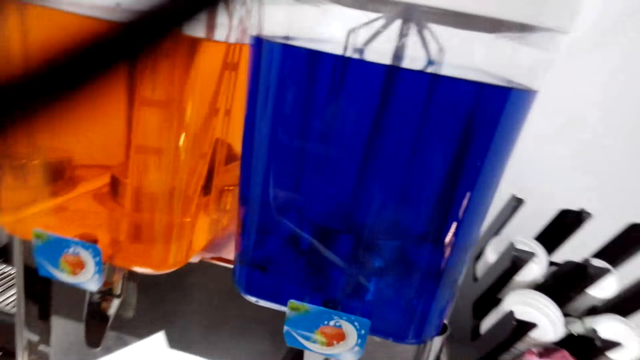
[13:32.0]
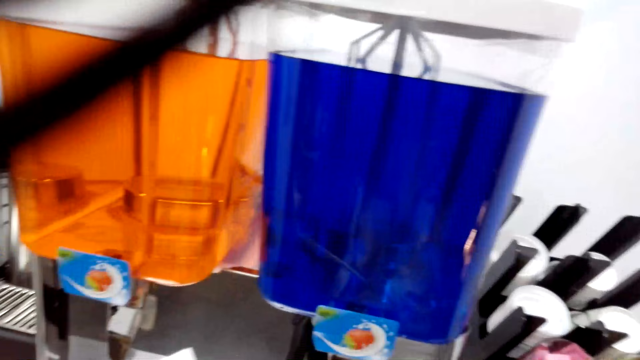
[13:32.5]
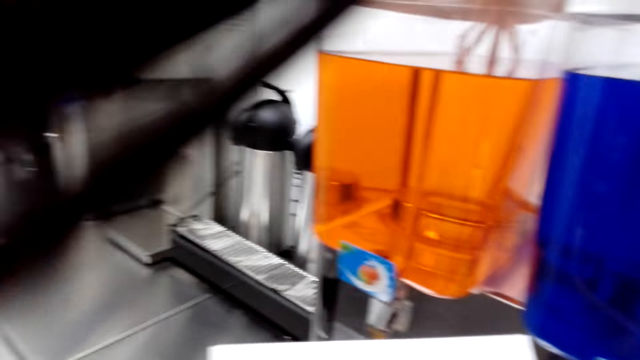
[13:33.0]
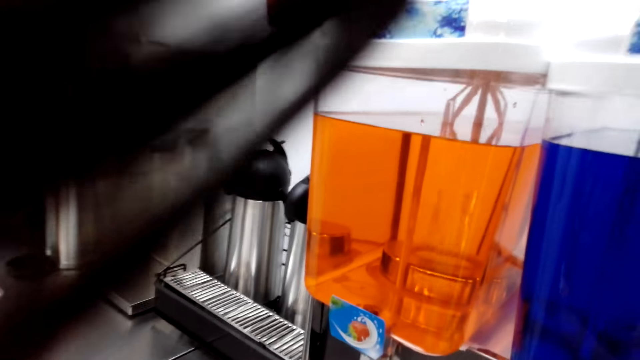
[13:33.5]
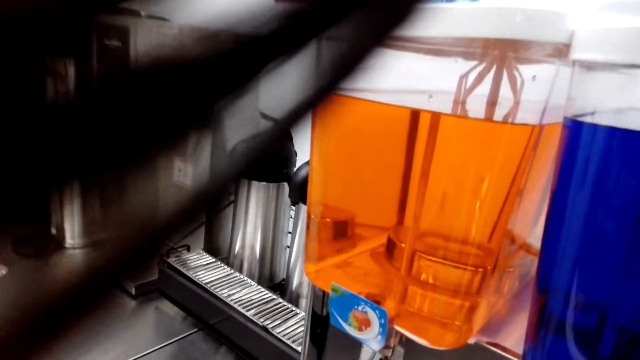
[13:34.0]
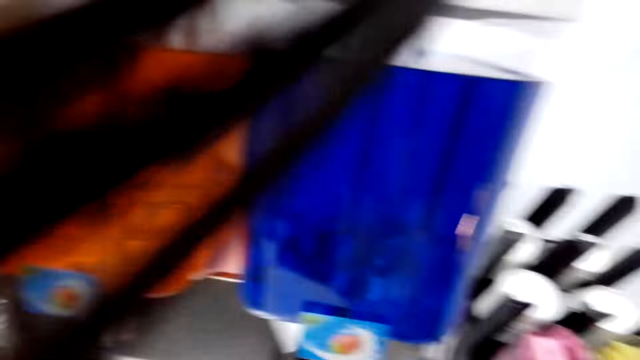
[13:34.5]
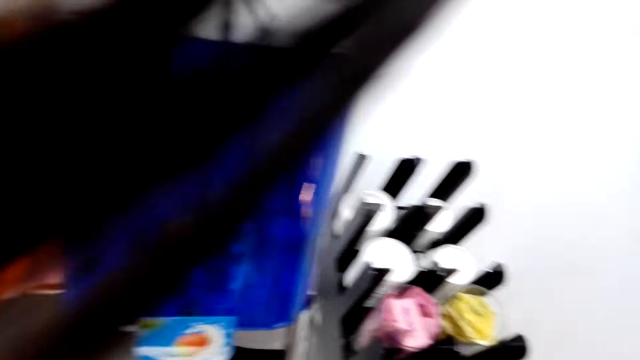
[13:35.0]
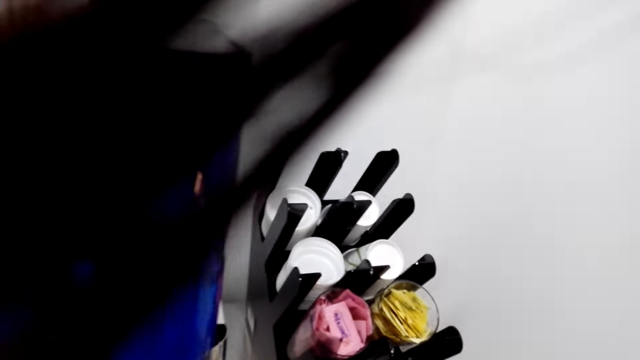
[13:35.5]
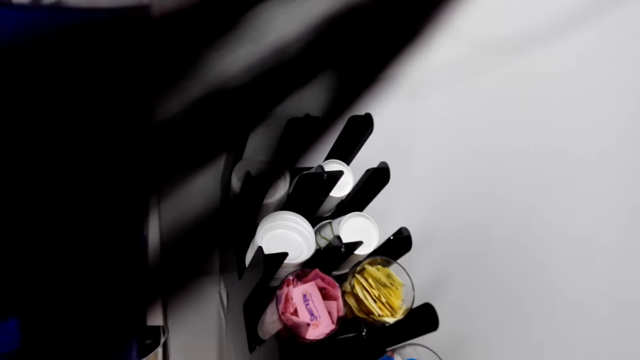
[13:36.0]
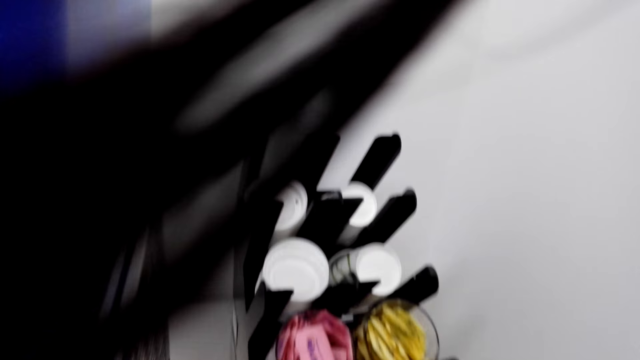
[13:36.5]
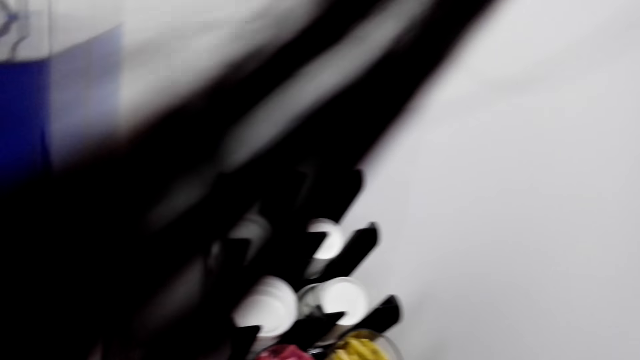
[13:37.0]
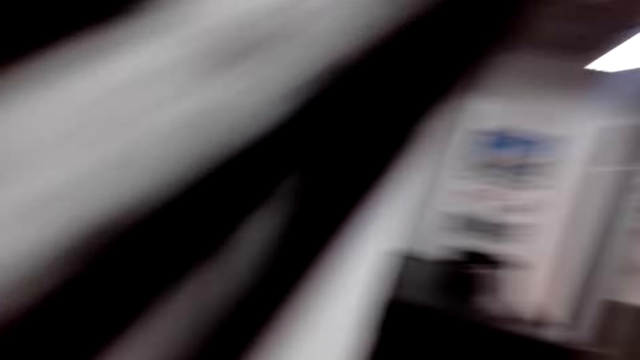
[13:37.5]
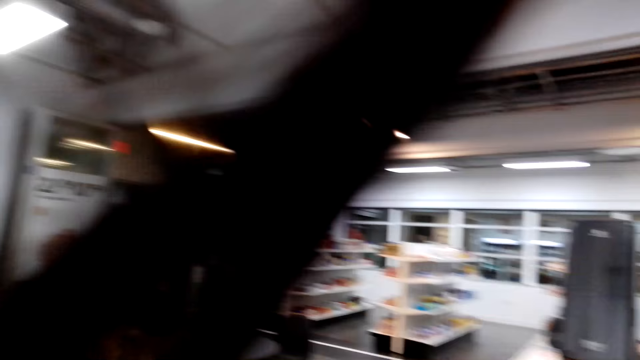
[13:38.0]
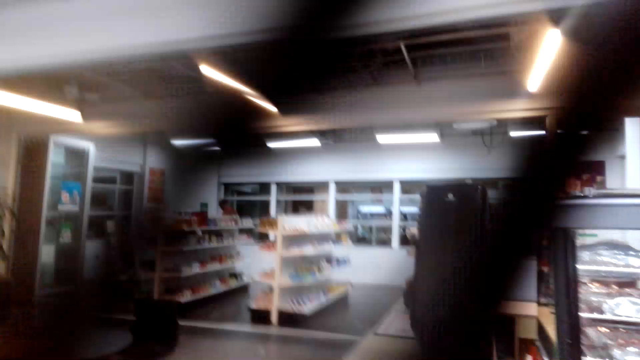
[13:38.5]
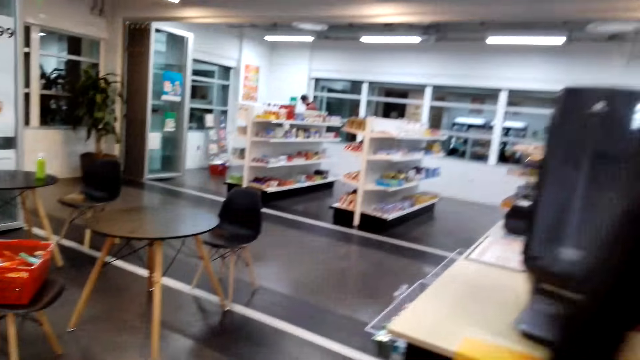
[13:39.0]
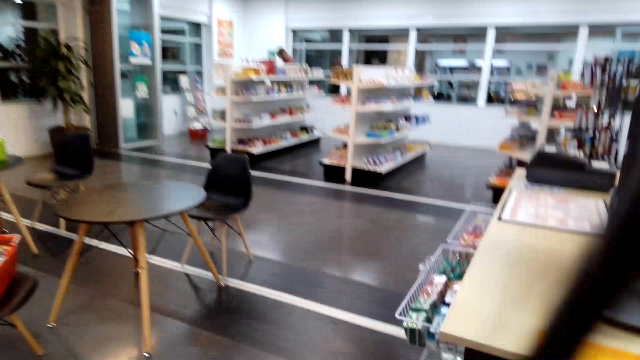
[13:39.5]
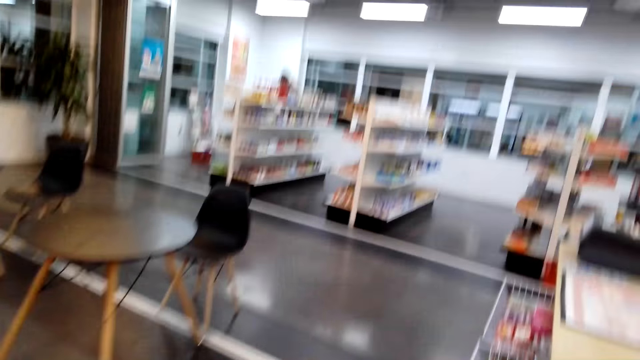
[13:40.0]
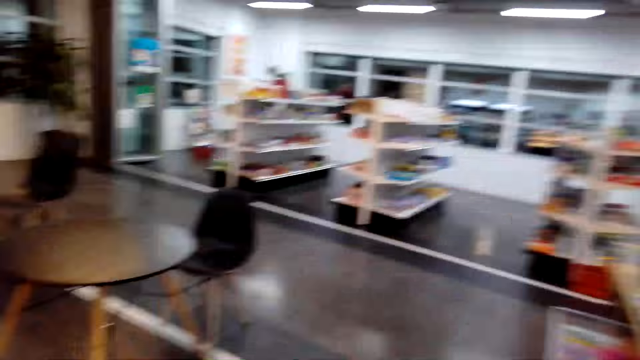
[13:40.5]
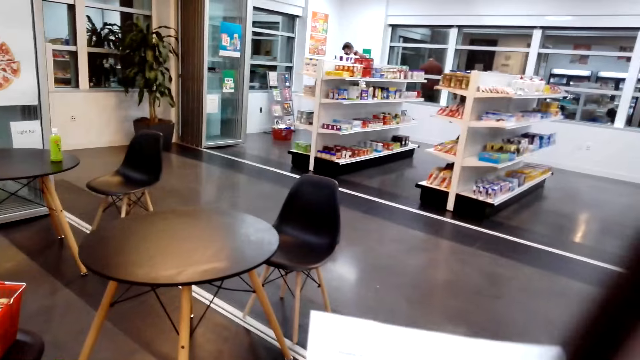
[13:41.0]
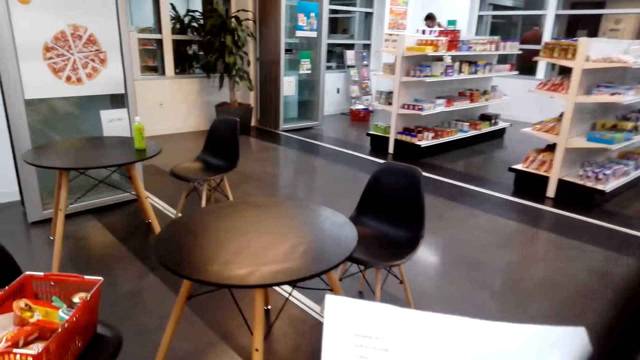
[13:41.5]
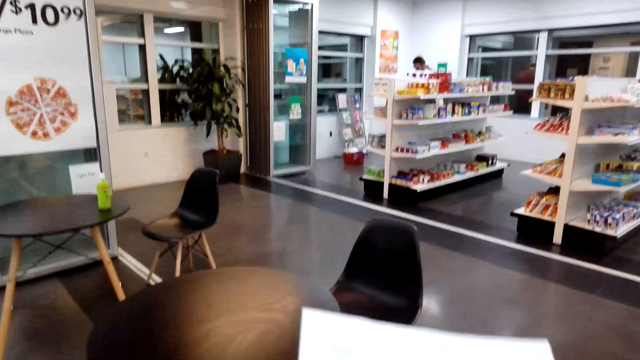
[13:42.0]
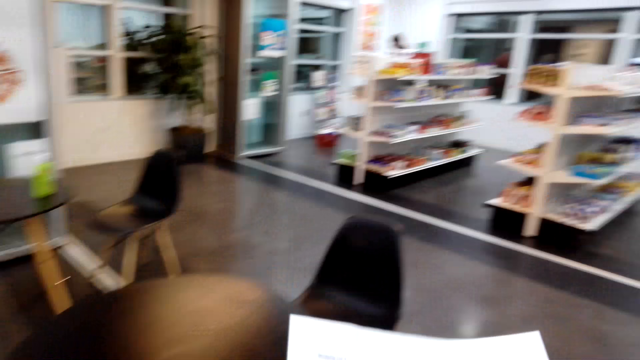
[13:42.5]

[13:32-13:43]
The camera wearer looks around. They walk around.

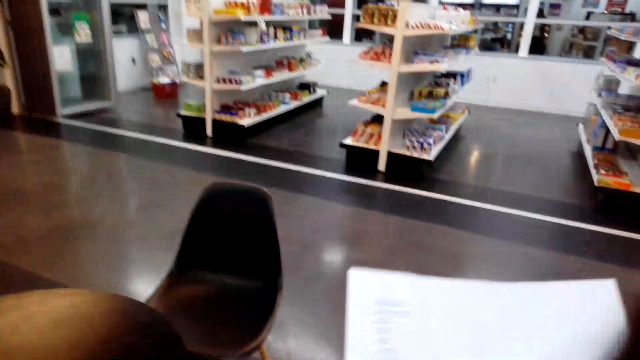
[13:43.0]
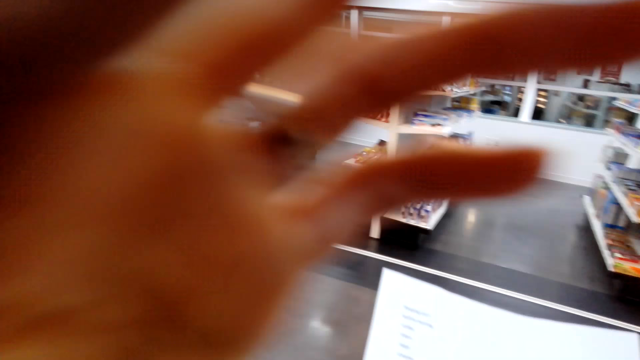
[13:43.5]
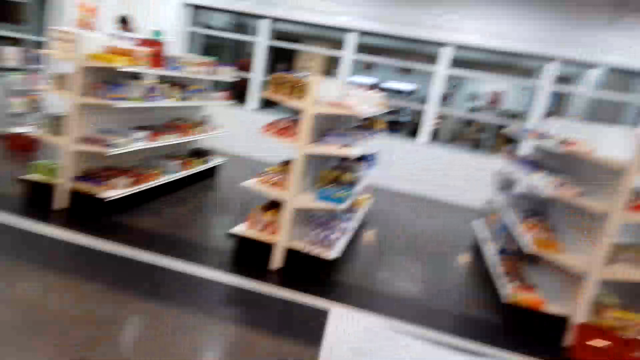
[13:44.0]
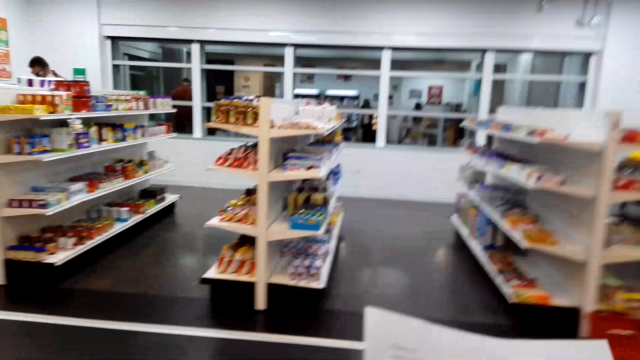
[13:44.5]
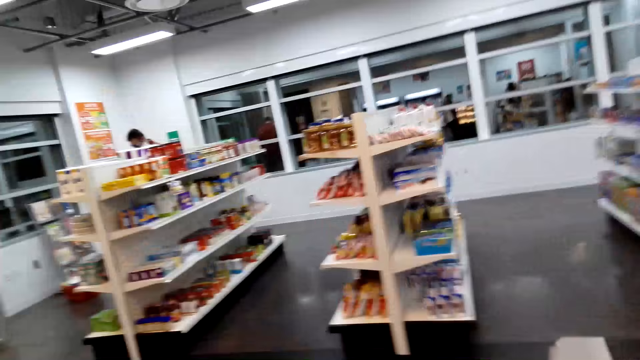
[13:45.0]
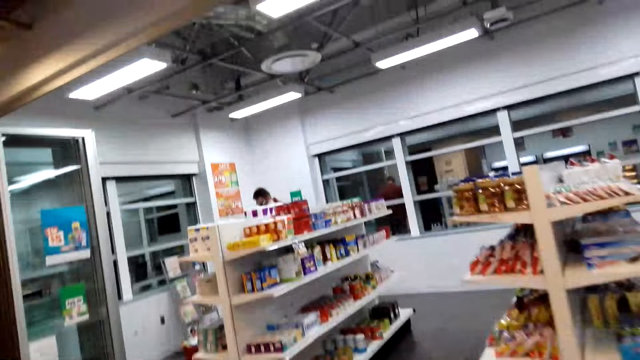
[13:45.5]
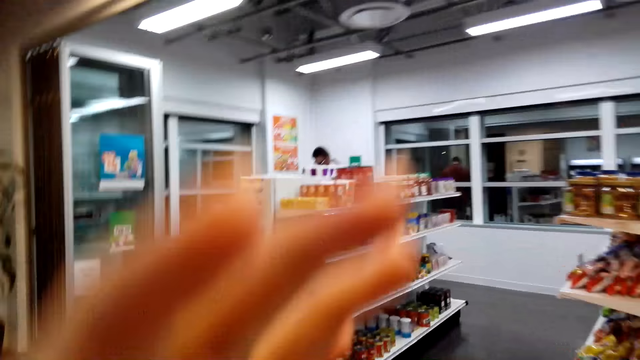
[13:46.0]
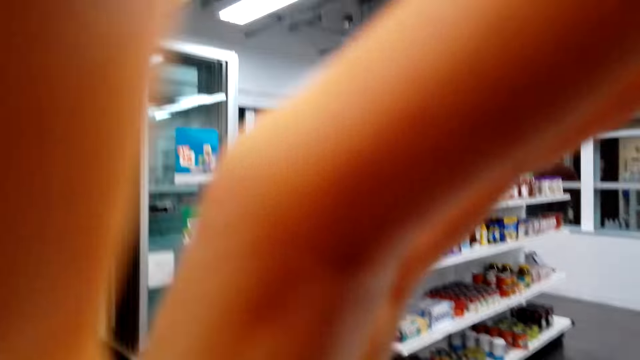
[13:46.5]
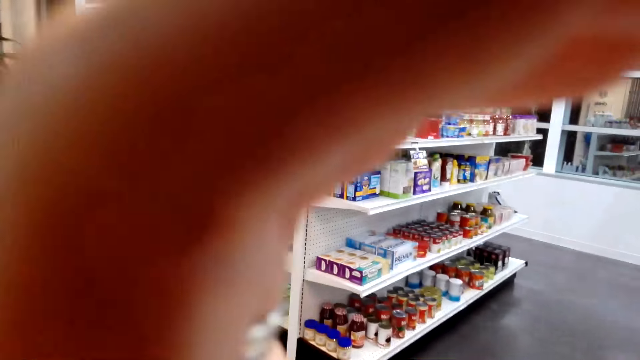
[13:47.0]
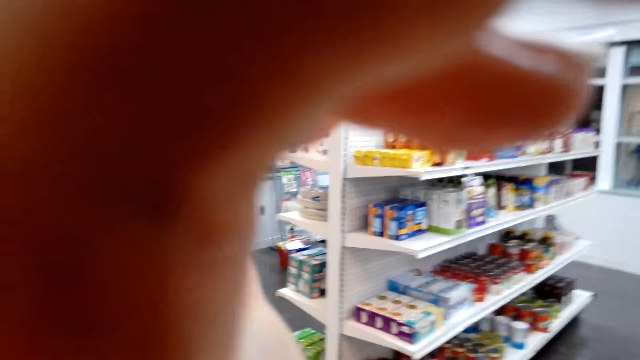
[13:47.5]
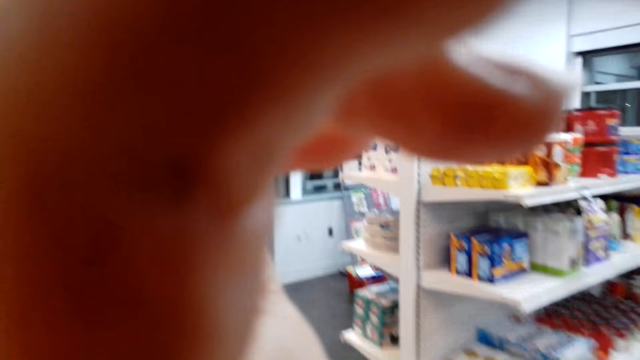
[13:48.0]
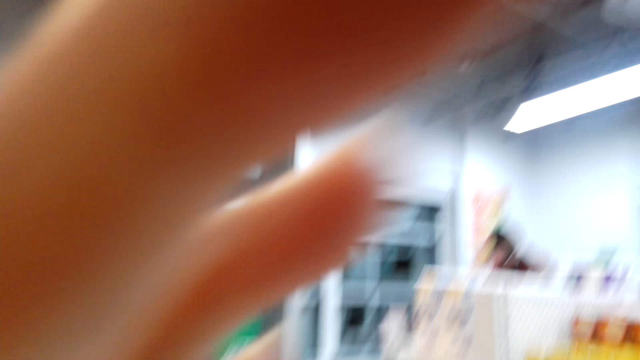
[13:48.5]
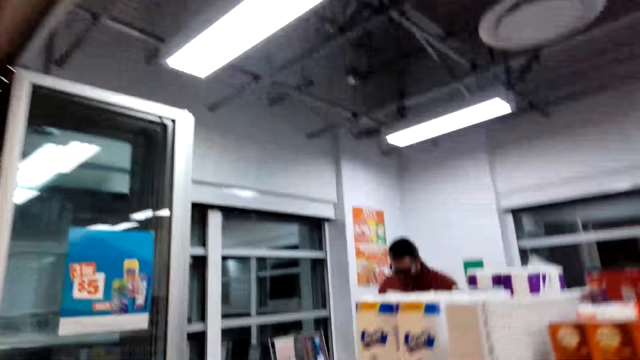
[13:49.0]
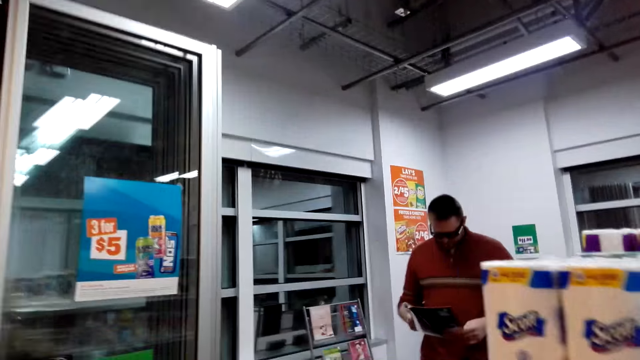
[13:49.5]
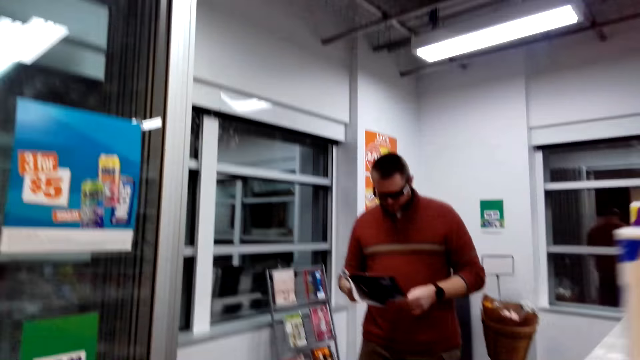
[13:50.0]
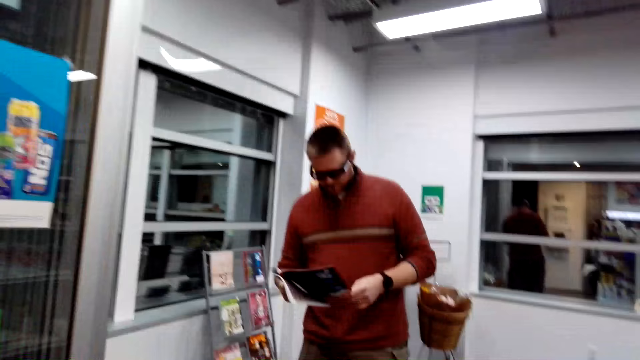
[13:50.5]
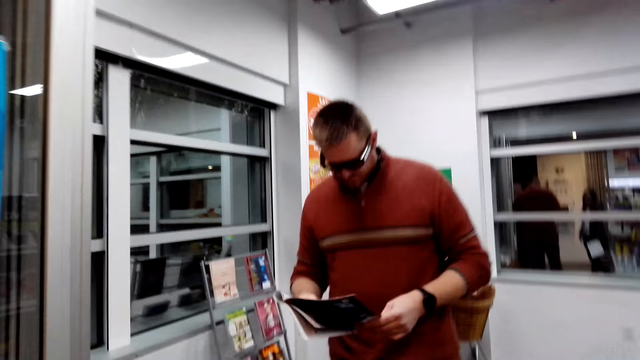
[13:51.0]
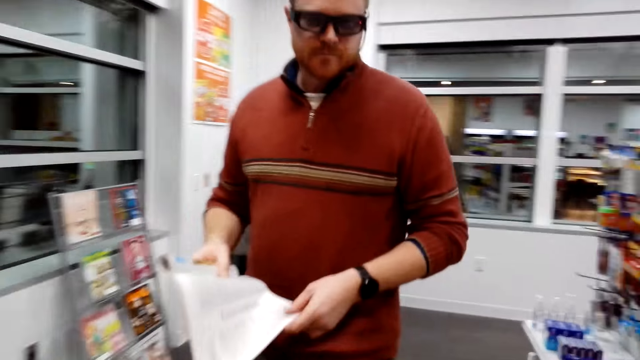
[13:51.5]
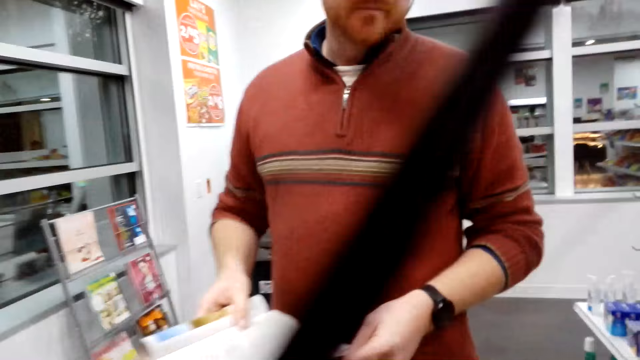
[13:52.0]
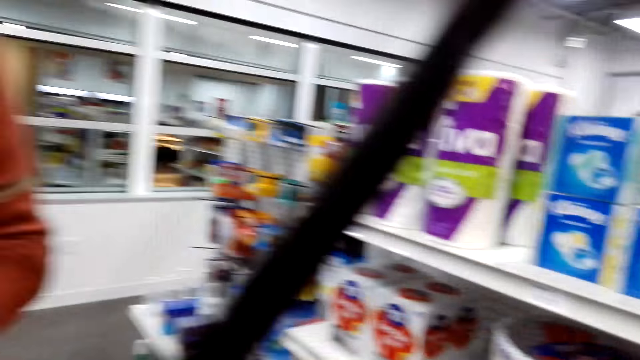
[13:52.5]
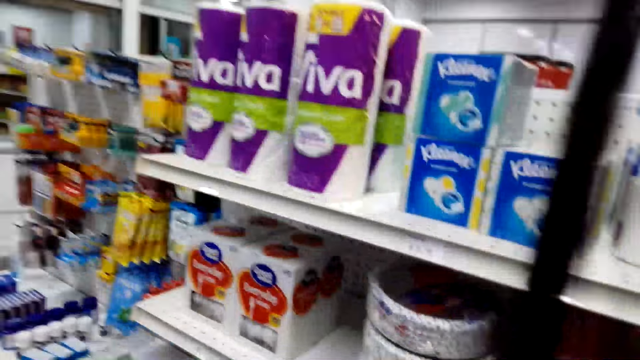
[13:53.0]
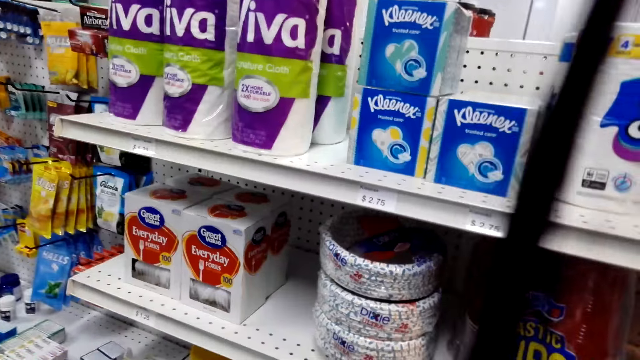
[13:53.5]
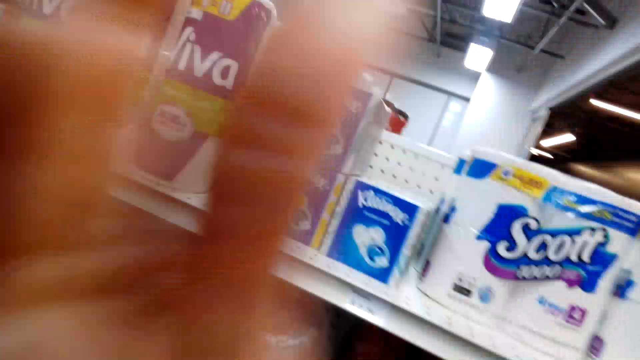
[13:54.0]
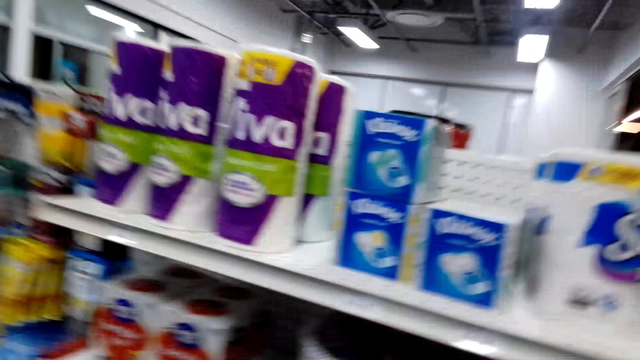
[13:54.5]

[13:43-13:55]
The camera wearer adjusts her camera. They walk around.
